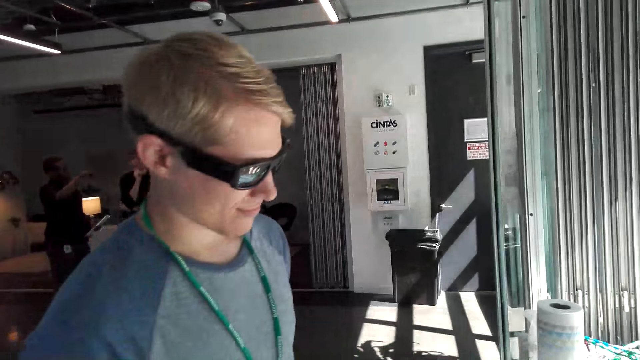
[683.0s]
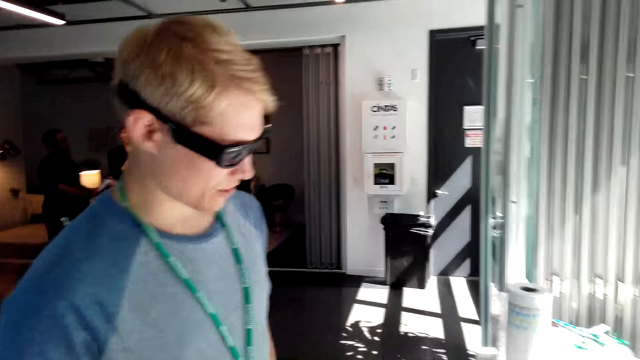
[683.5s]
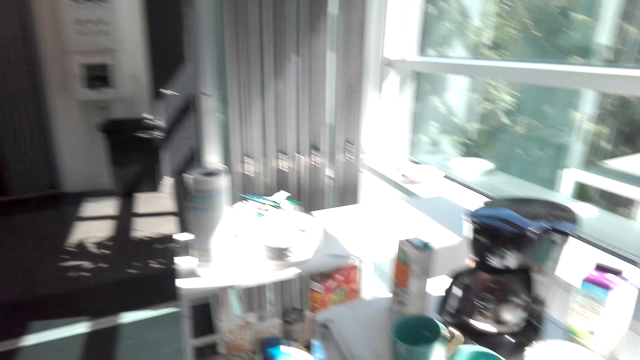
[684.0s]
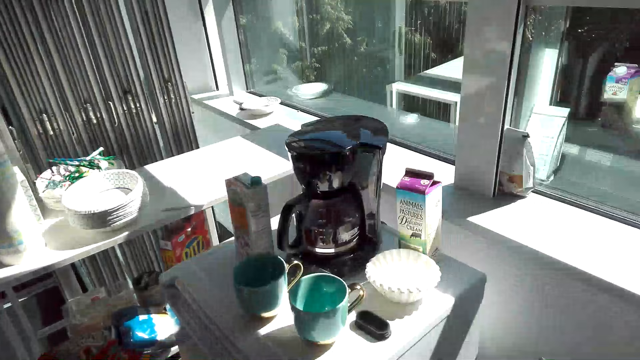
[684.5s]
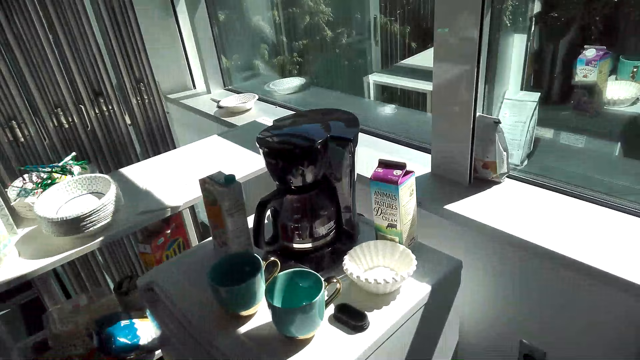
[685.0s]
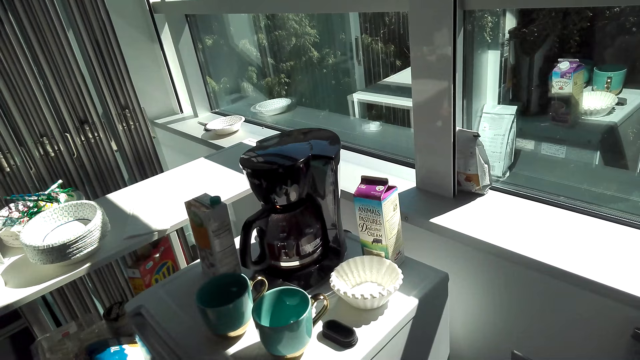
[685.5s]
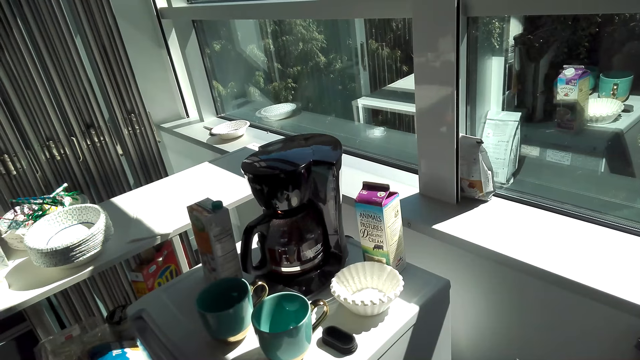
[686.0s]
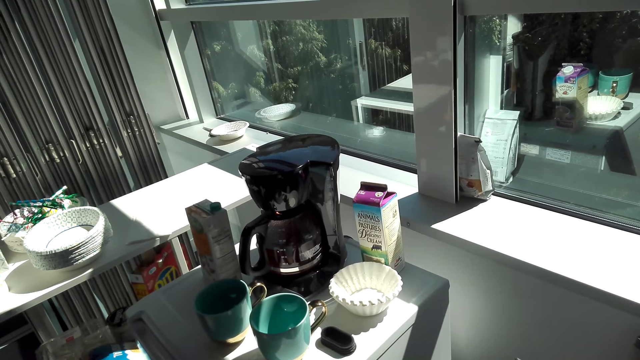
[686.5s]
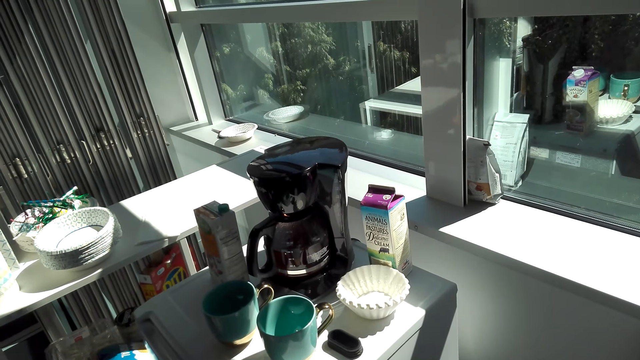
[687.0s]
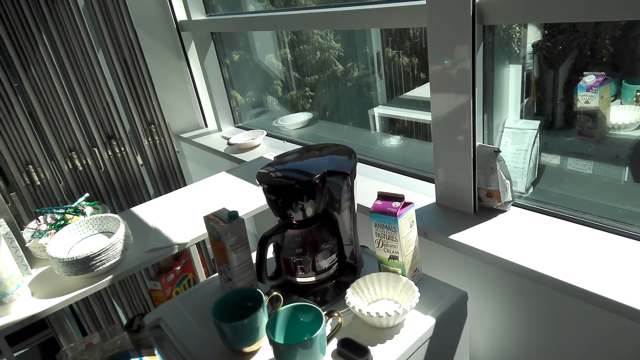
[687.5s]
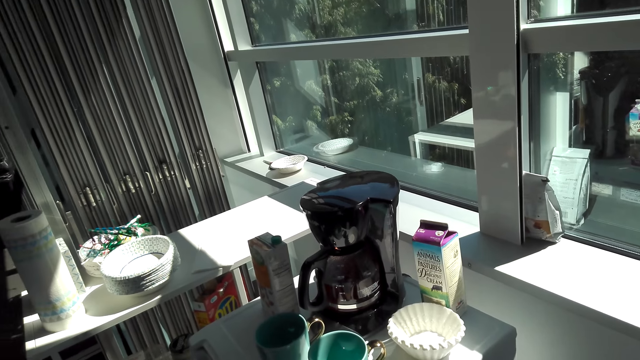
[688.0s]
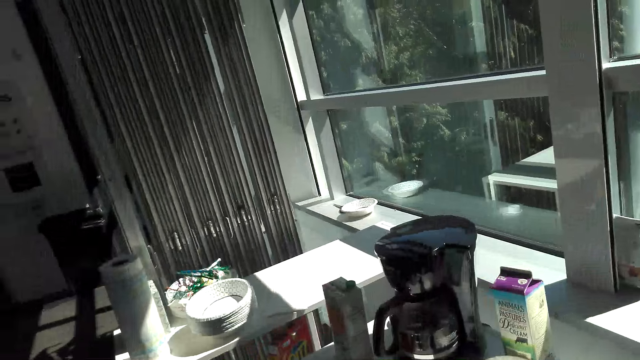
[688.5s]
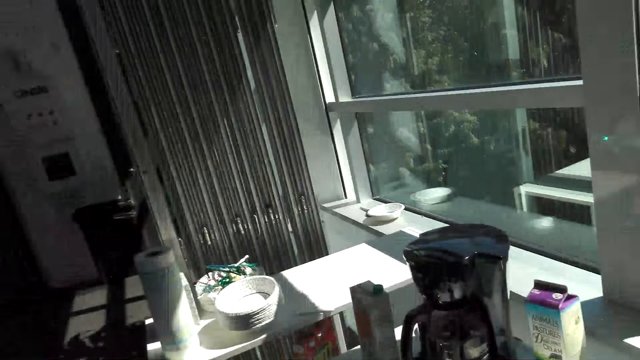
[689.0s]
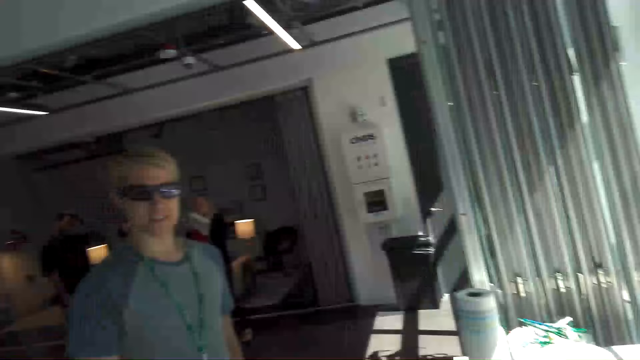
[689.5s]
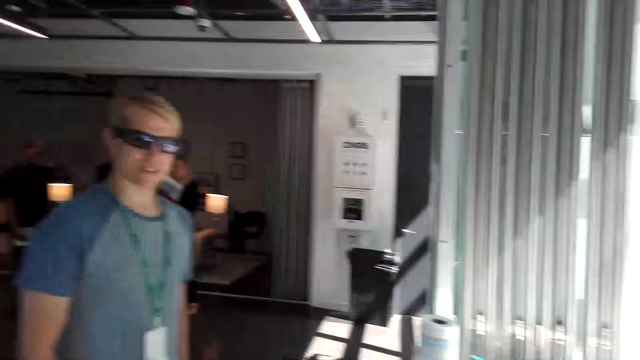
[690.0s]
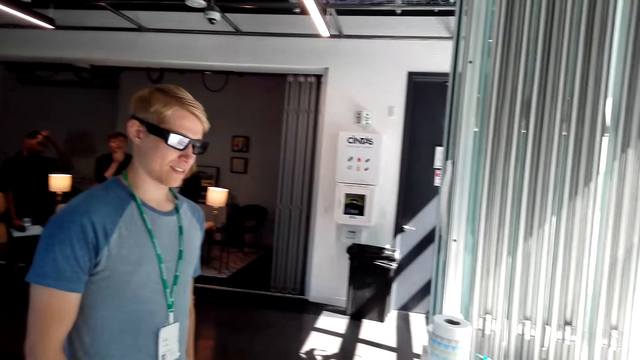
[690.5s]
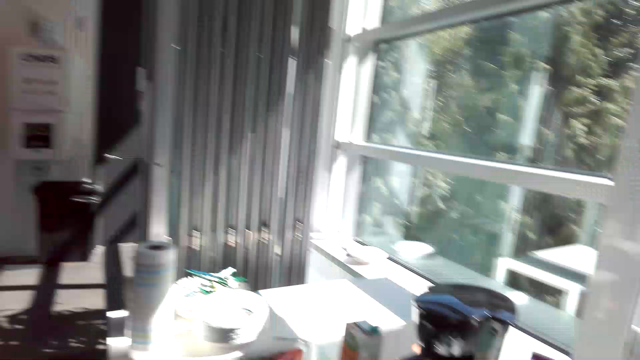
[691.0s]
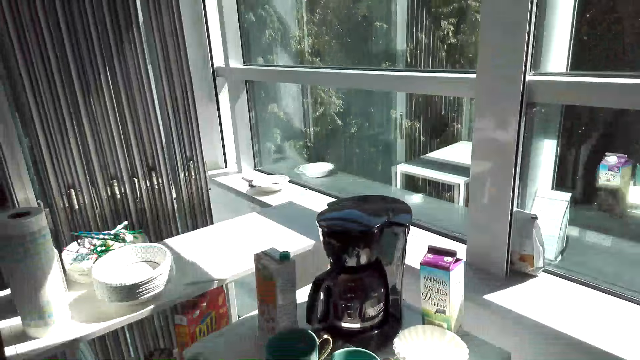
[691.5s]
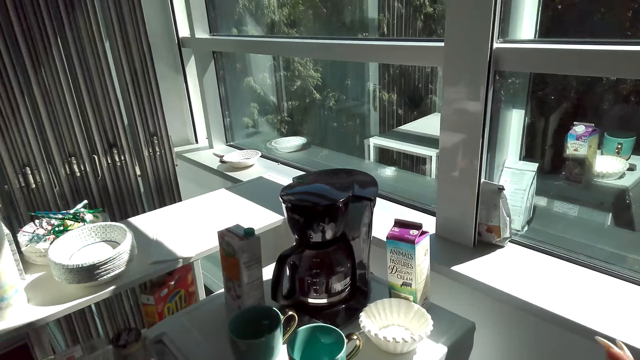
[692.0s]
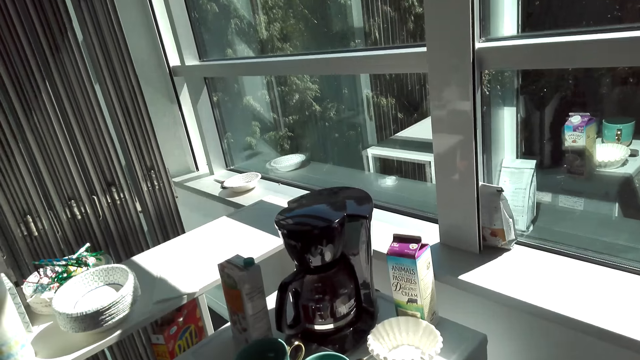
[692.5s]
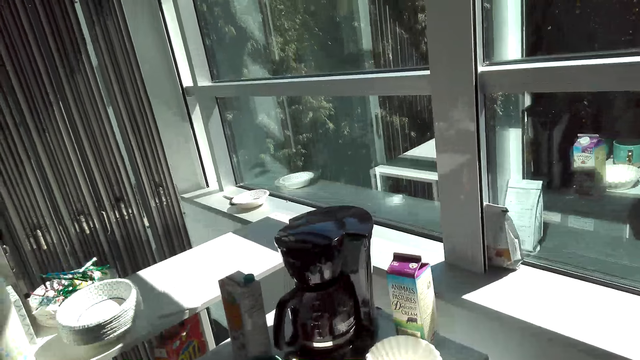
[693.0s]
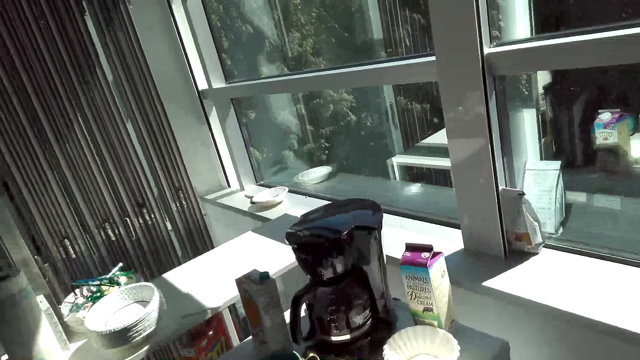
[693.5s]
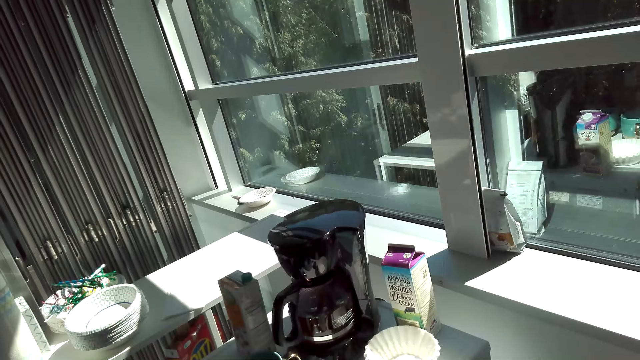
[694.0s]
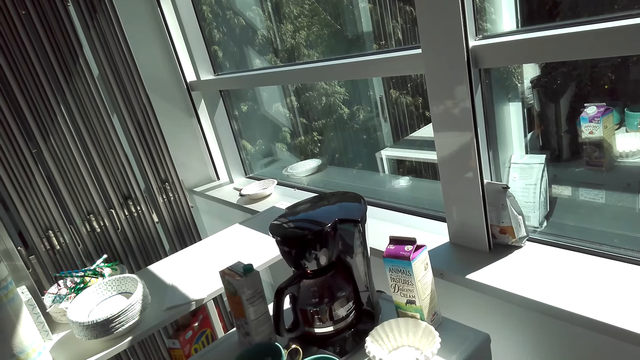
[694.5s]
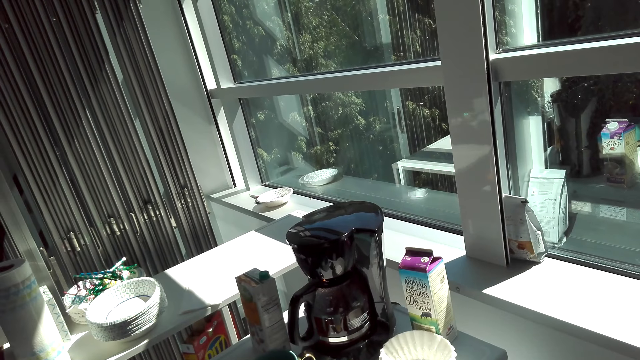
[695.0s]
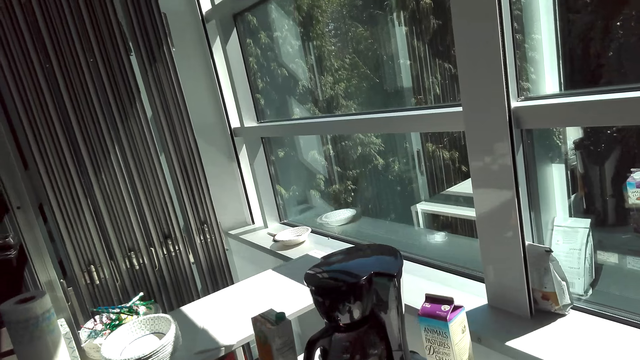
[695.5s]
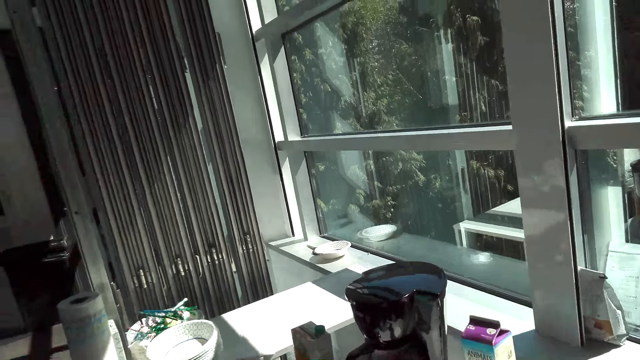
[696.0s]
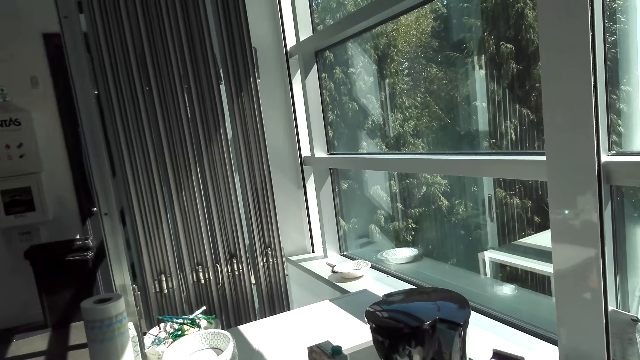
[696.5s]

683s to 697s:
The camera wearer looks at the man. They talk to the man. They look at the coffee maker. They look at the man. They look at the coffee maker.

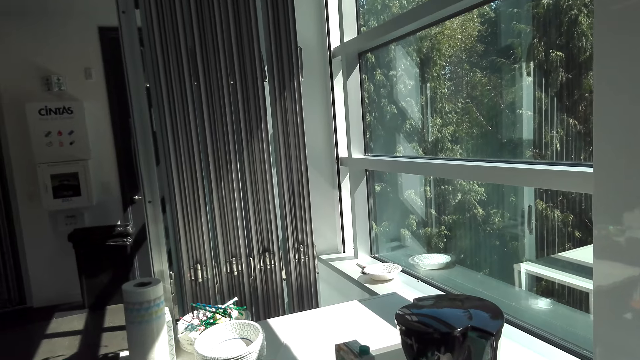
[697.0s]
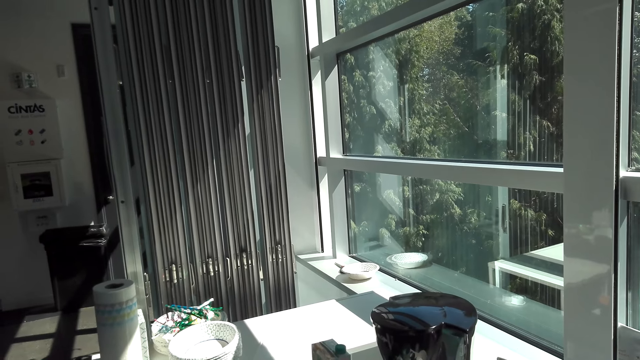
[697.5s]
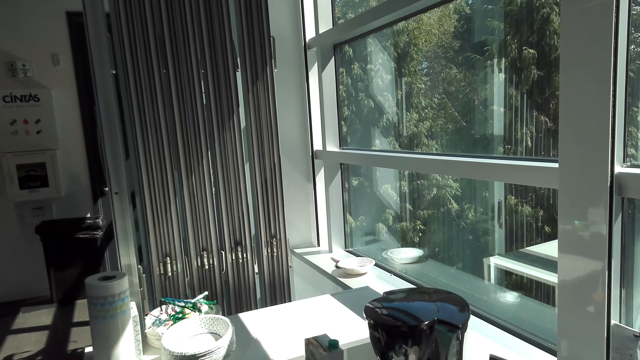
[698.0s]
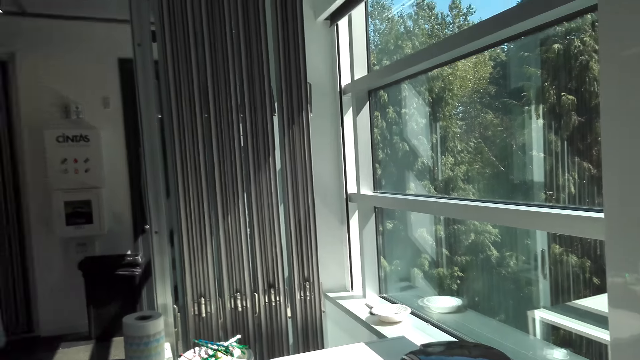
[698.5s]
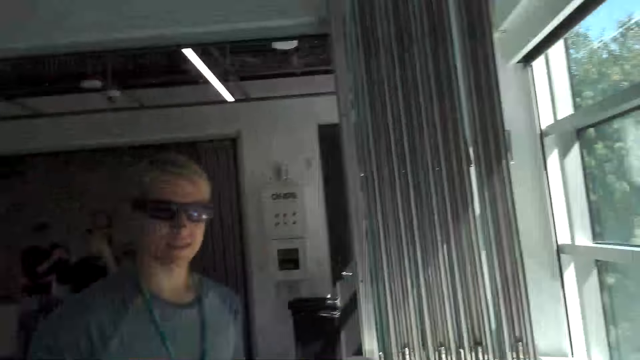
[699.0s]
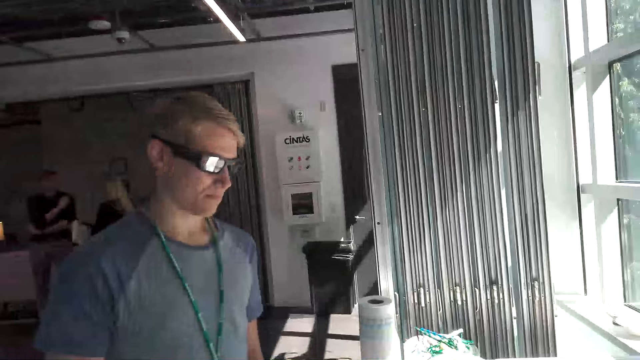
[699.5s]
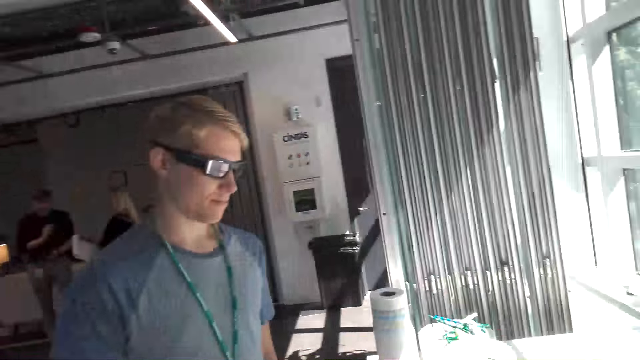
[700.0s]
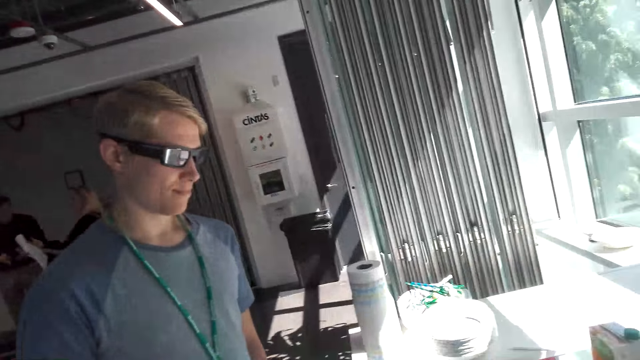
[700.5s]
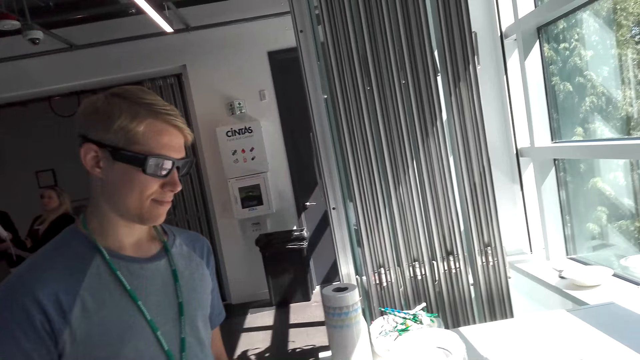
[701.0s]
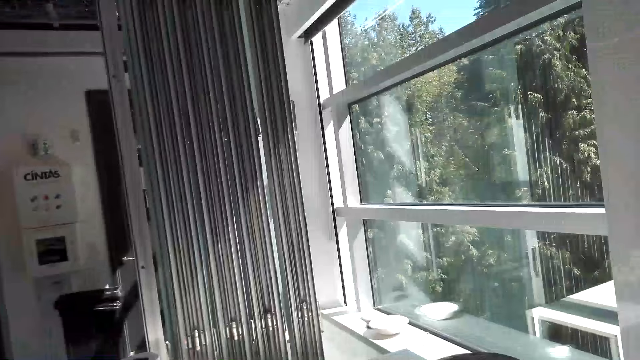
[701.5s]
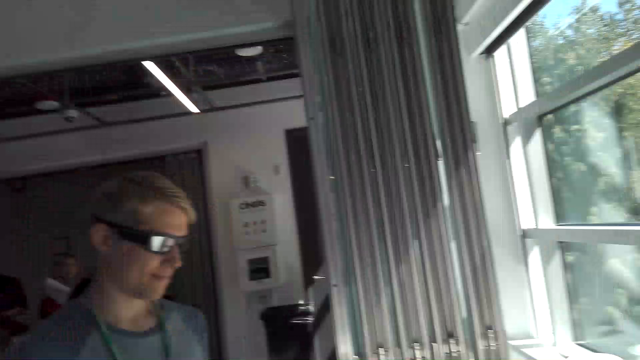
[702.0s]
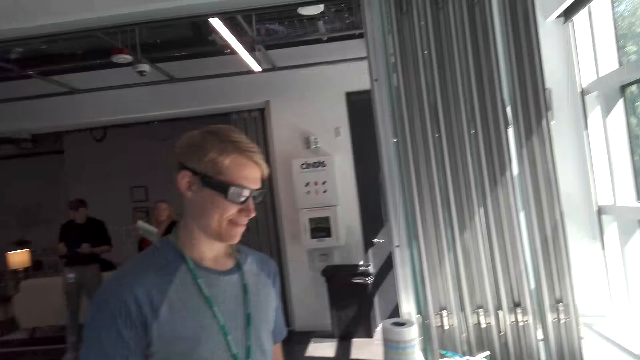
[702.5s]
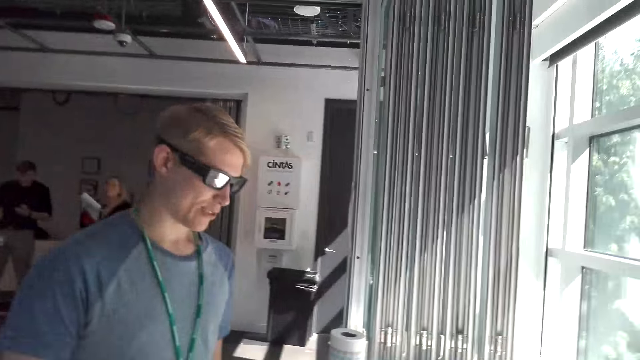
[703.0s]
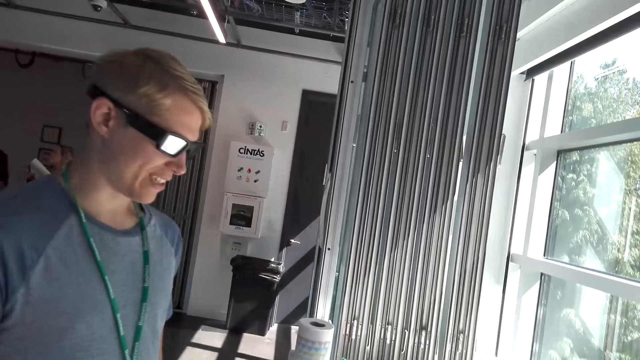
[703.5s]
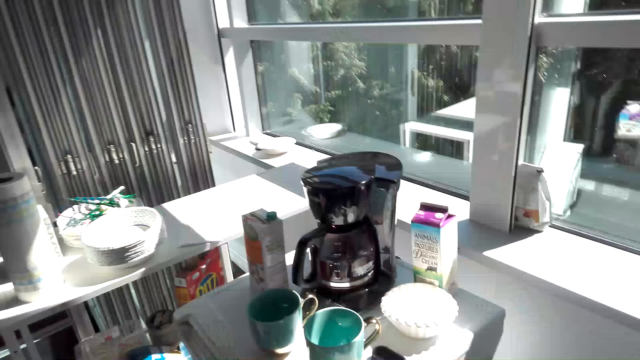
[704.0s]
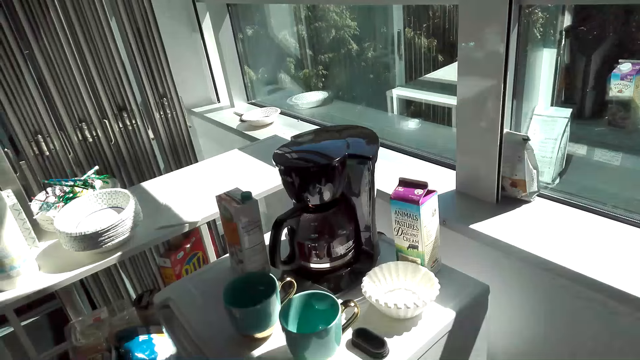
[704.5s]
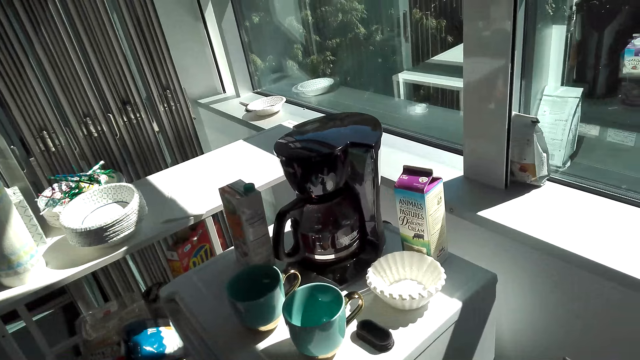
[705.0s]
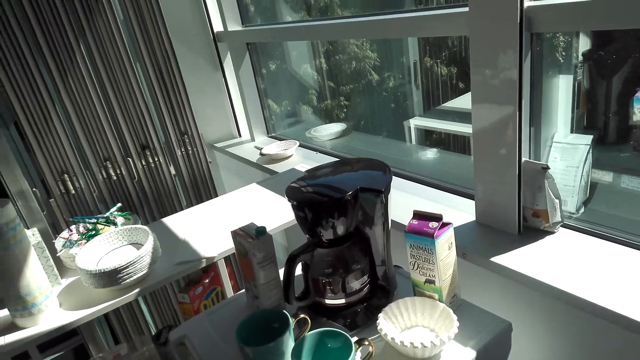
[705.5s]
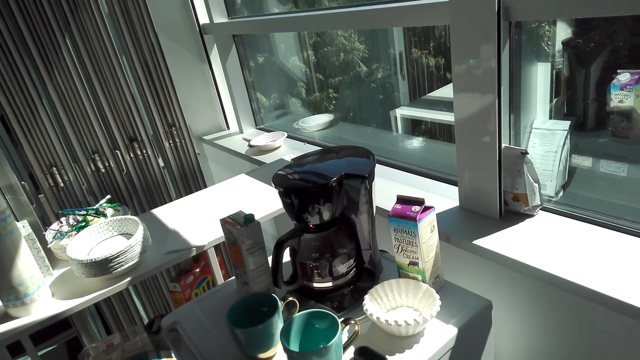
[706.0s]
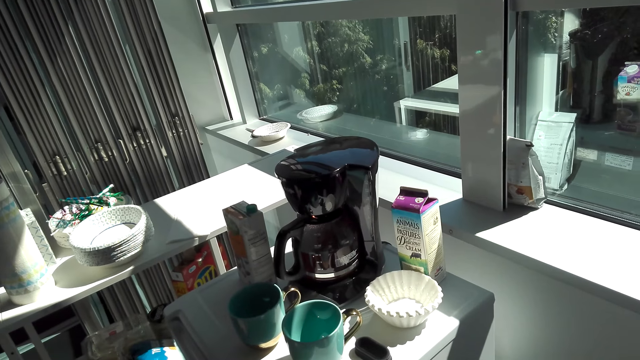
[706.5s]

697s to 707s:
The camera wearer looks at the man. They talk to the man. They look at the coffee maker.
